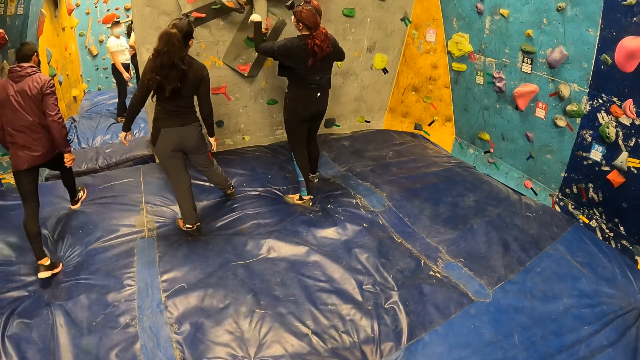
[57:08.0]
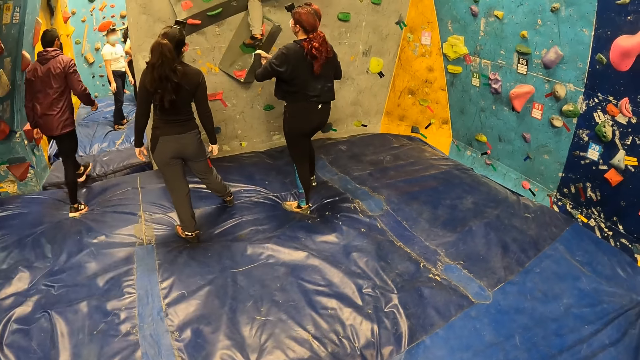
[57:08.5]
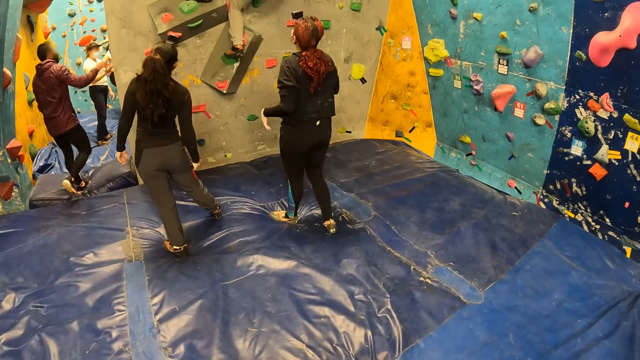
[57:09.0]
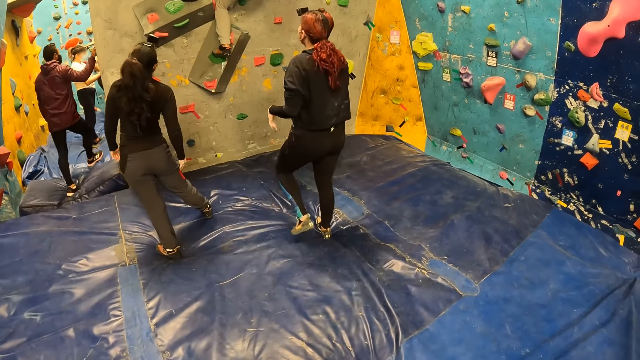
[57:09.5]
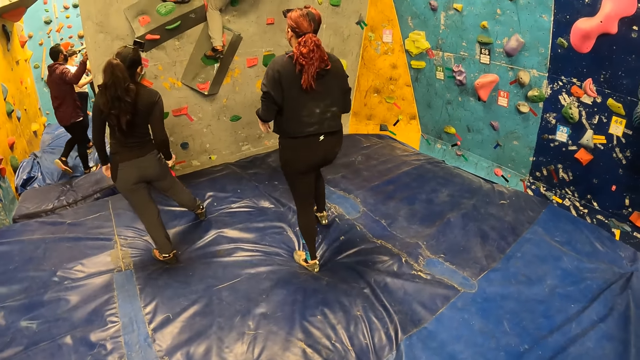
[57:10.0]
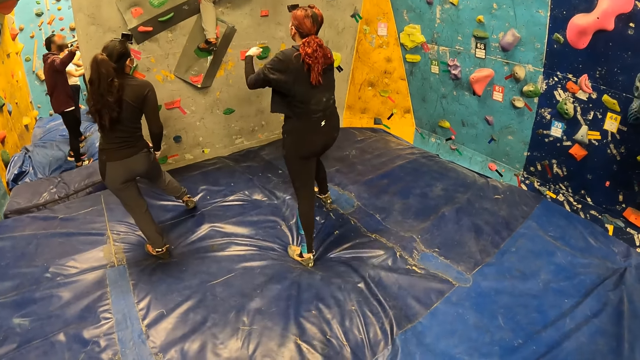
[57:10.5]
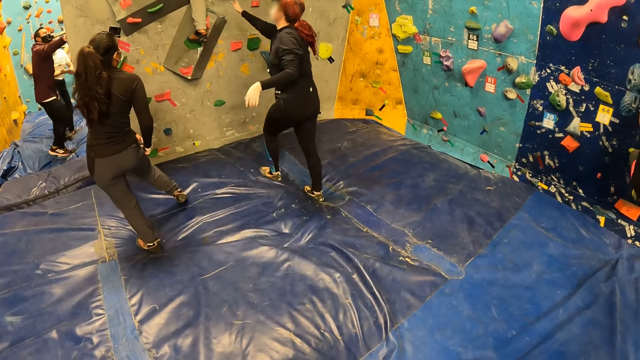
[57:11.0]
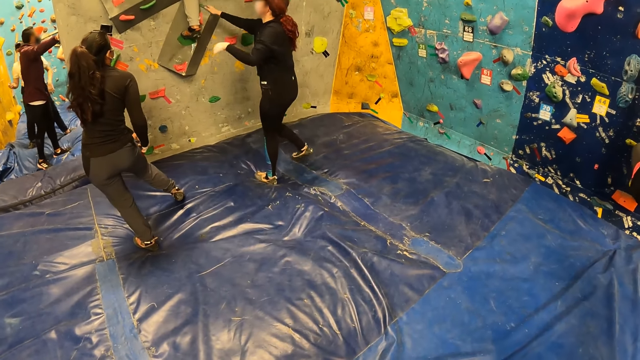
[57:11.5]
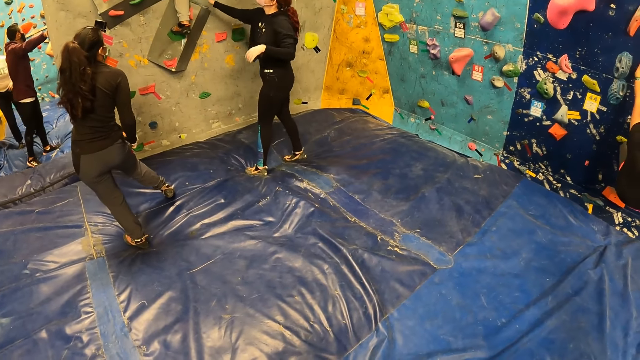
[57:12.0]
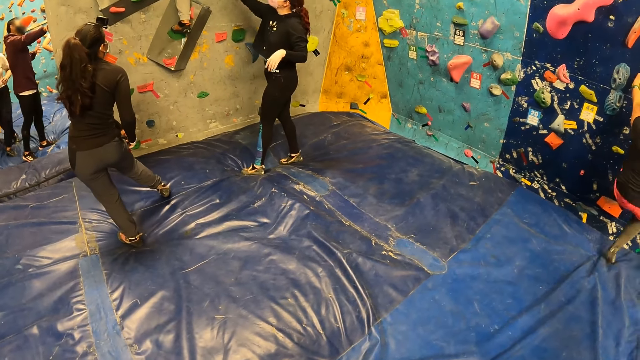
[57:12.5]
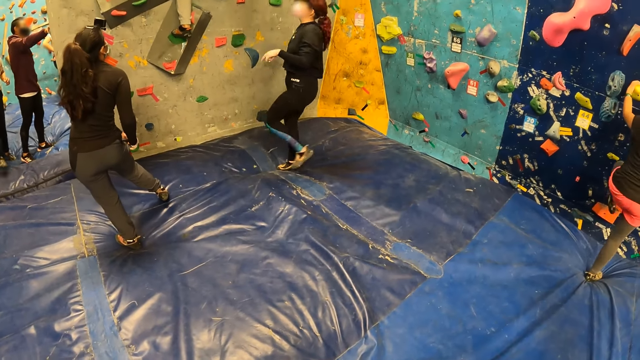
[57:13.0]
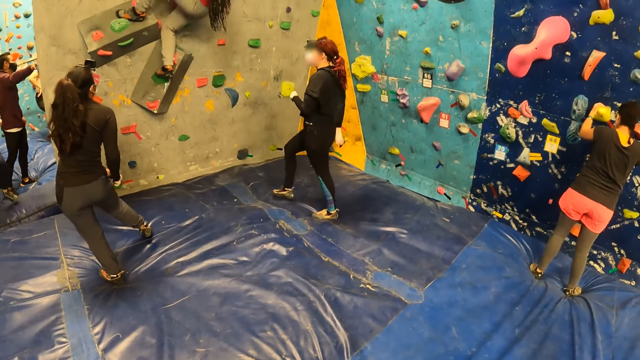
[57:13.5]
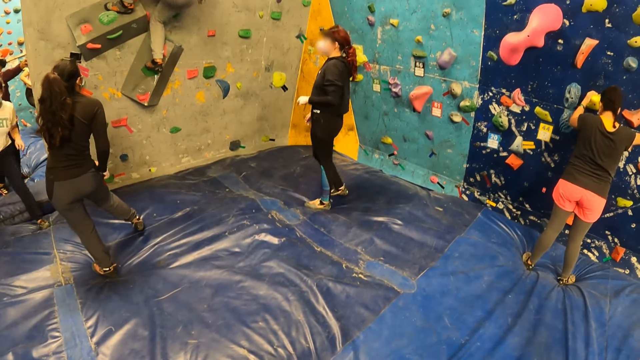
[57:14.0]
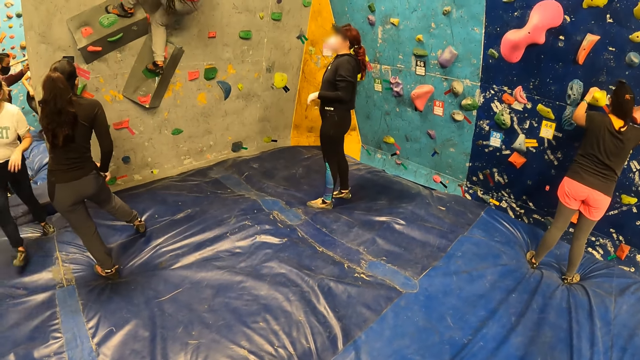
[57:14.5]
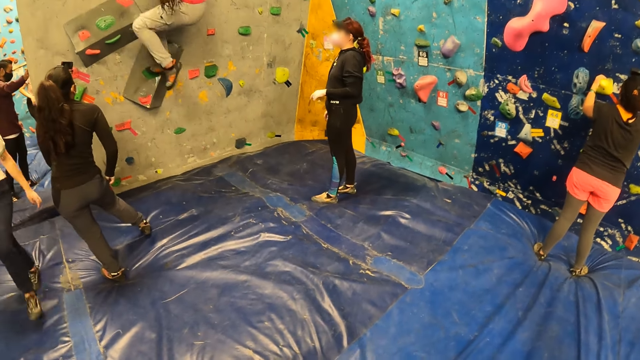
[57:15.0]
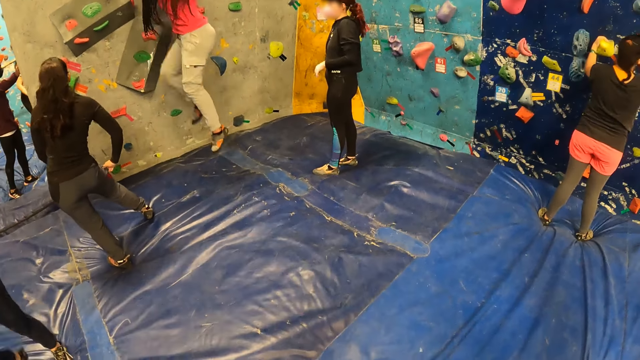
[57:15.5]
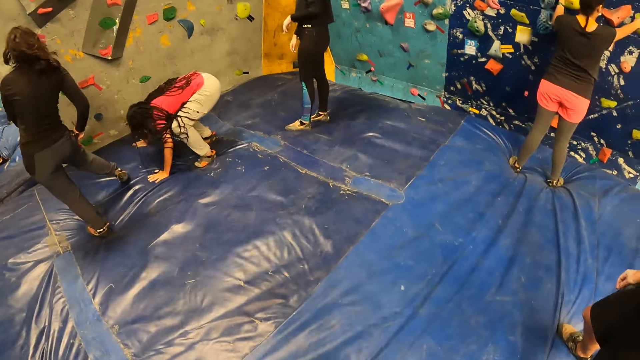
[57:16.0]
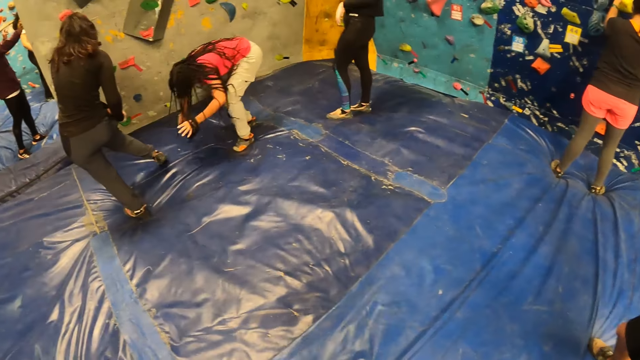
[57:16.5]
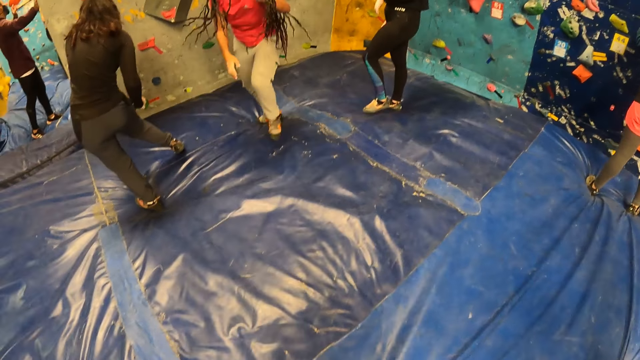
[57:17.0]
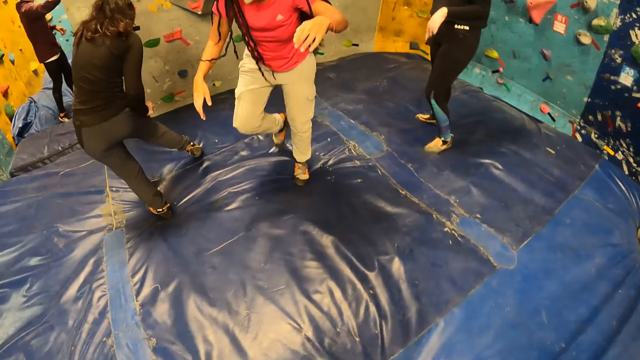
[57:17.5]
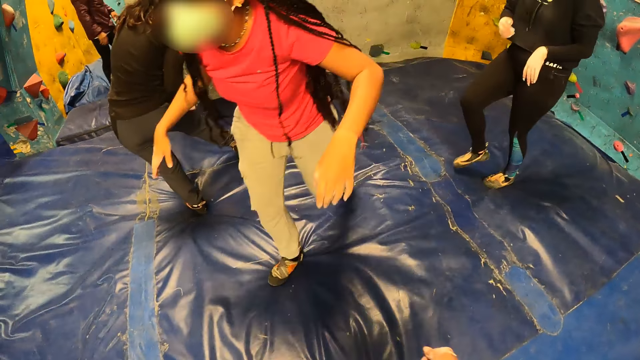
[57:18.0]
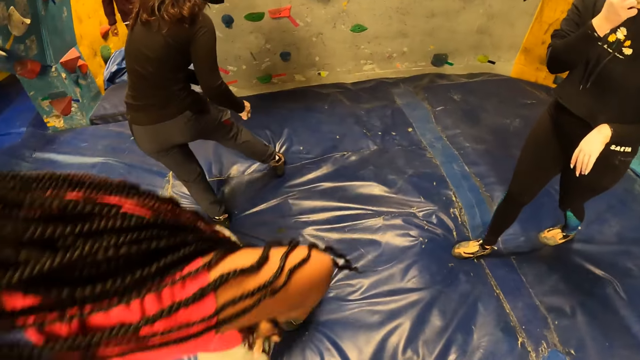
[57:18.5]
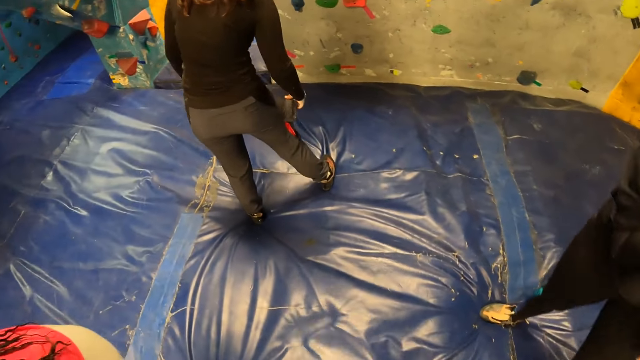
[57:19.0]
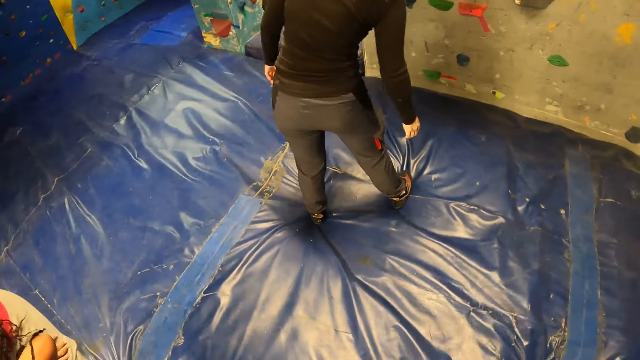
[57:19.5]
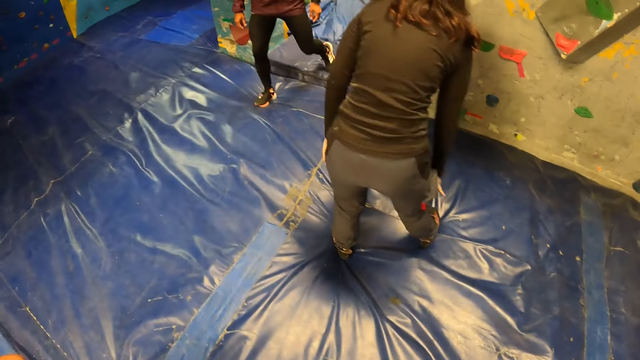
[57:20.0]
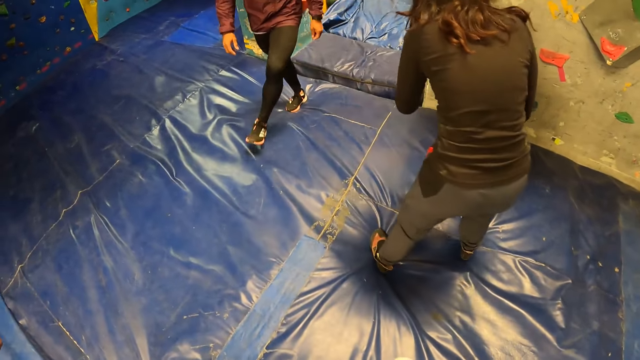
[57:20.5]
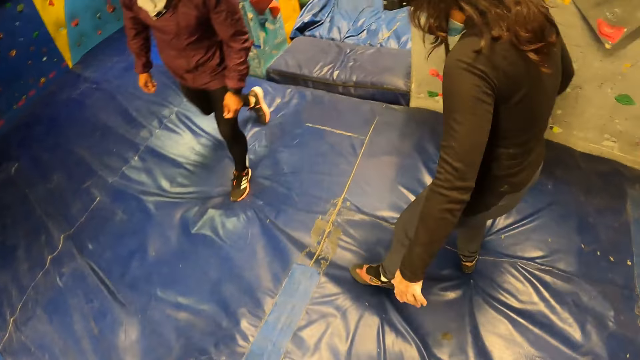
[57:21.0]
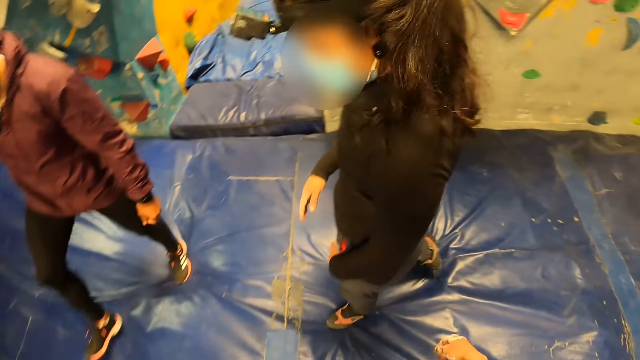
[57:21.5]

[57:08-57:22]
A woman closes the pocket with her right hand. A person walks around. The person holds the entrance with the right hand. The woman closes the pocket with both hands. Another woman taps the wall with her right hand. Another person interacts with a third woman. The second person moves around. Another person walks around. The third woman jumps down from the wall. A fourth person holds the pocket. The third woman walks around. The first woman dusts her trouser with both hands. The fourth person holds the pocket. The first person moves around.

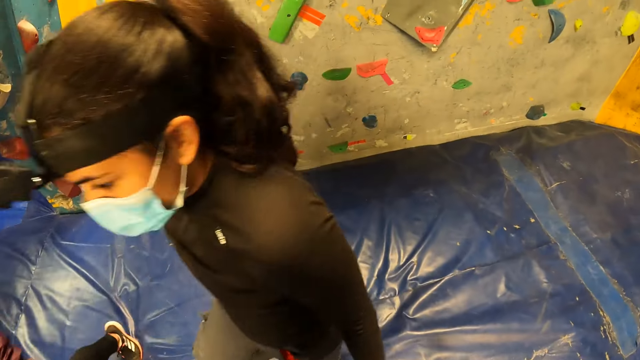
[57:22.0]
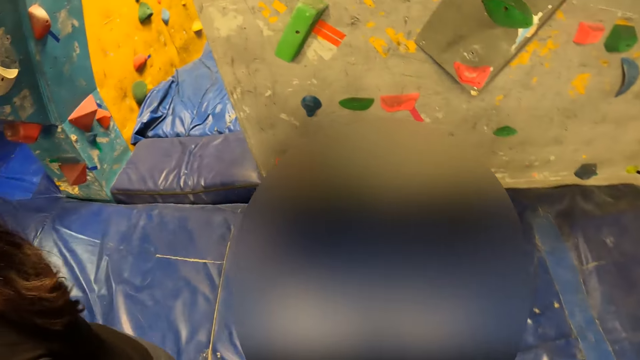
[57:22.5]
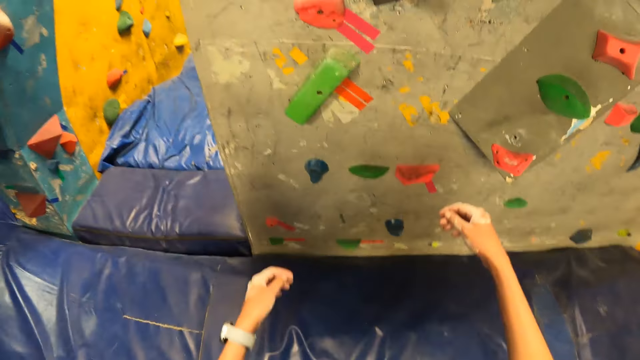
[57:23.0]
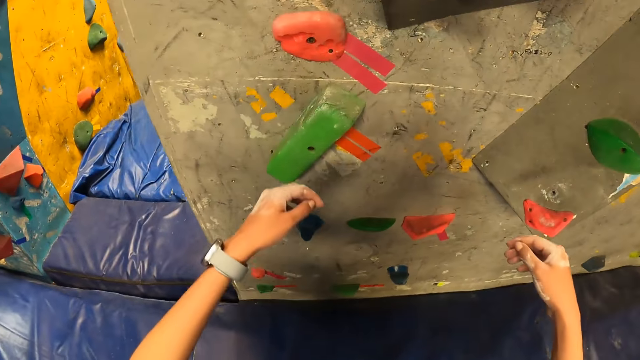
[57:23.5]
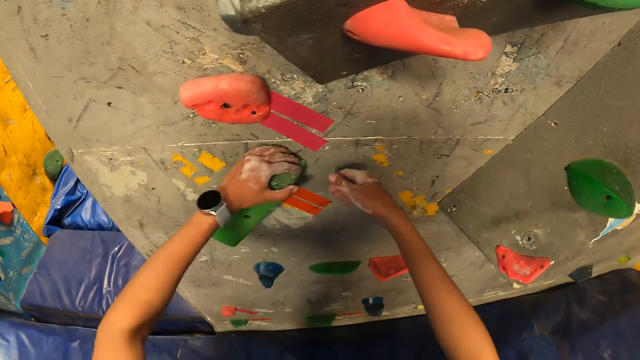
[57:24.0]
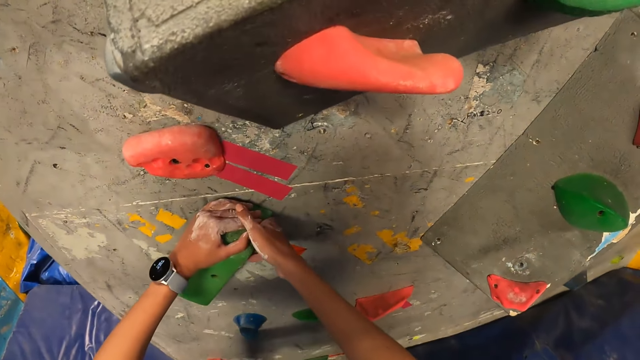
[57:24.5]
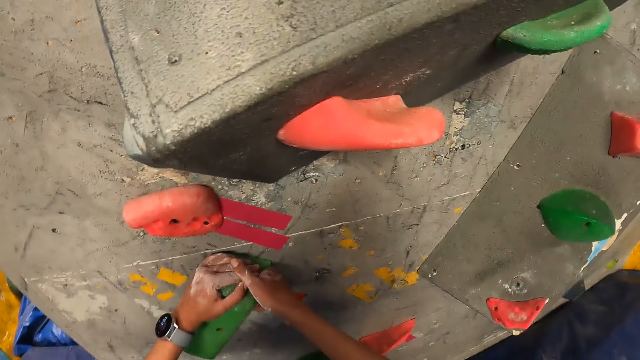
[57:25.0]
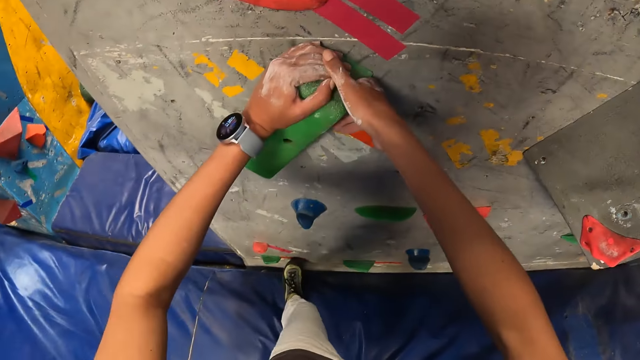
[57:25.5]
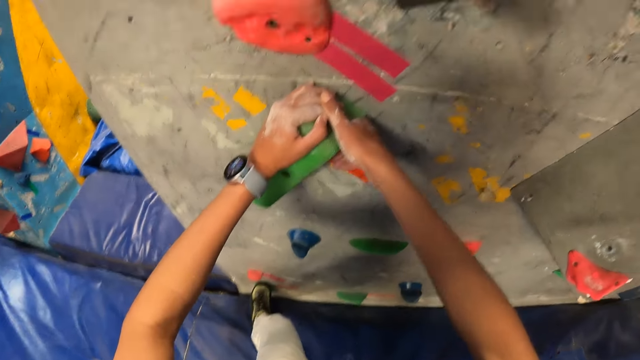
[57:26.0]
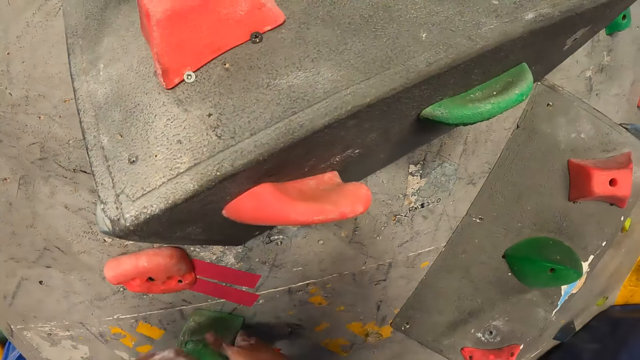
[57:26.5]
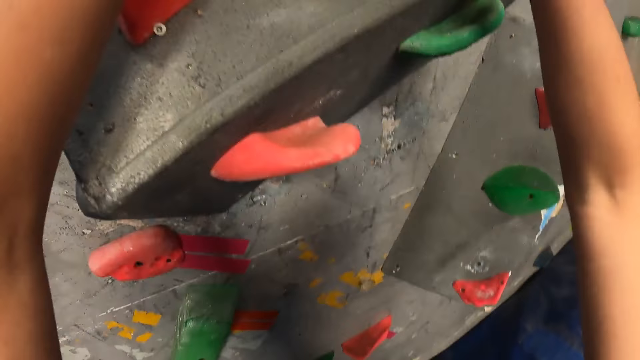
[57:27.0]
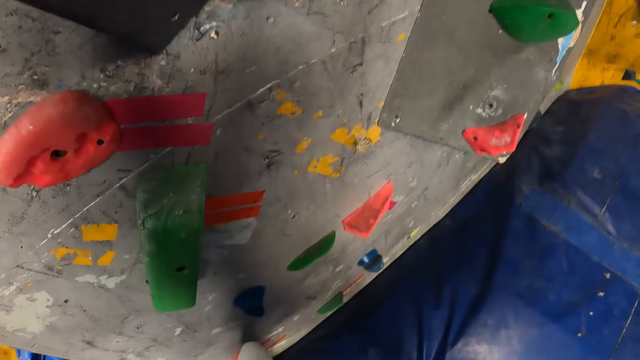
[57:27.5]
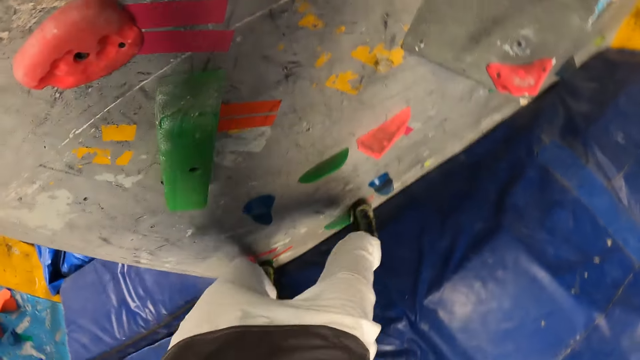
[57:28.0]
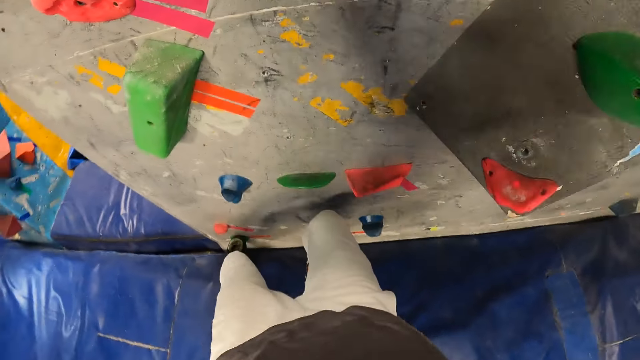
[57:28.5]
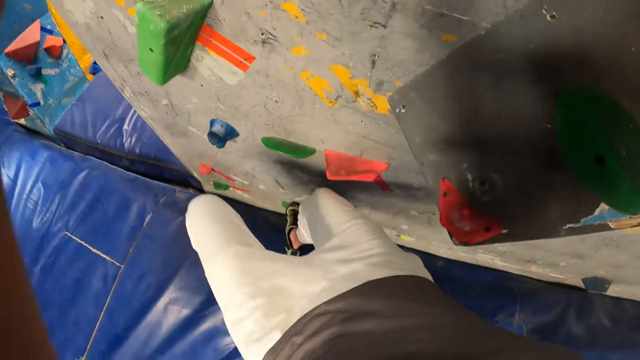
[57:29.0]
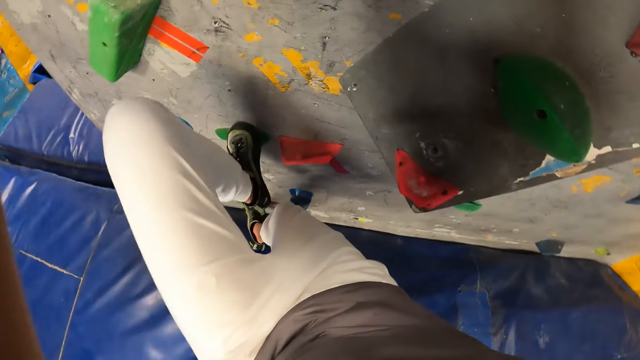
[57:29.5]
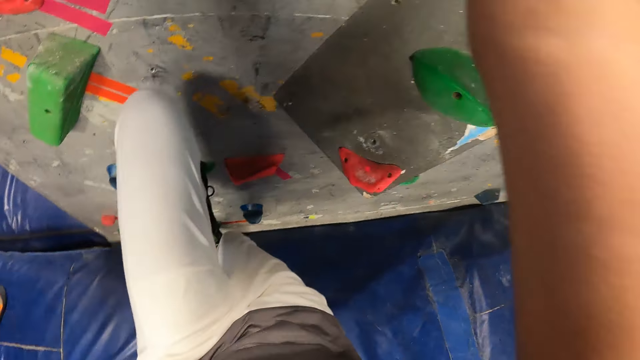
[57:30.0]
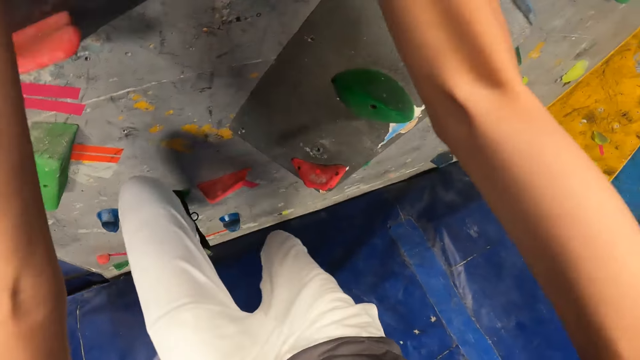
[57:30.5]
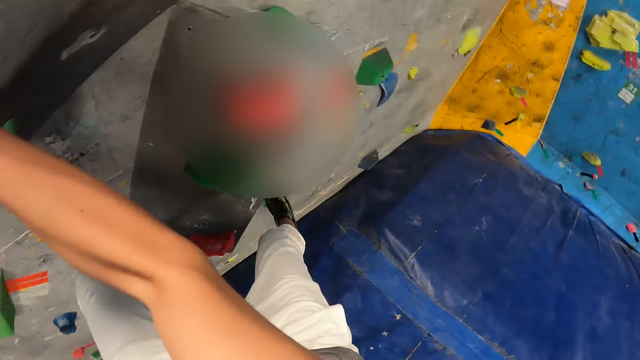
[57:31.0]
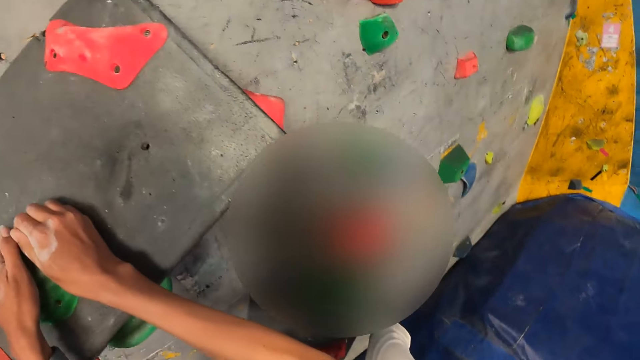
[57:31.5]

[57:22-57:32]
A person walks around. The camera wearer holds a climb hold with both hands. She puts her left leg on a climb hold. She climbs the wall and looks around. She holds the wall with both hands. She climbs the wall. She puts her right leg on a climb hold. She puts her left leg on a climb hold.
